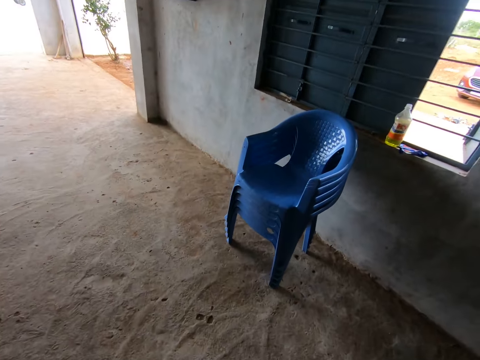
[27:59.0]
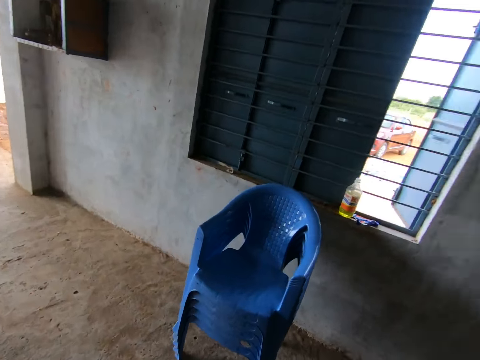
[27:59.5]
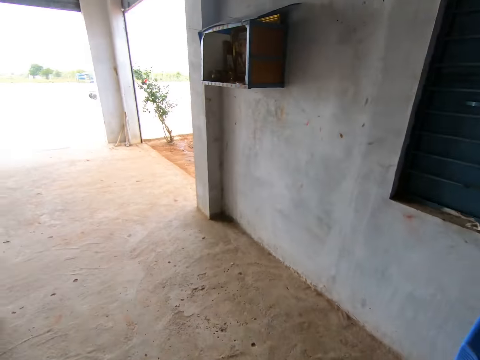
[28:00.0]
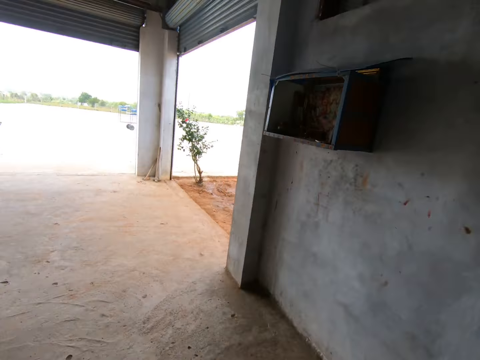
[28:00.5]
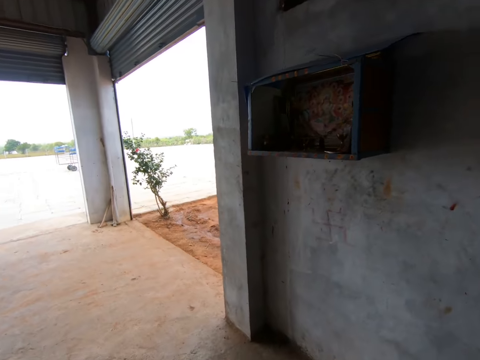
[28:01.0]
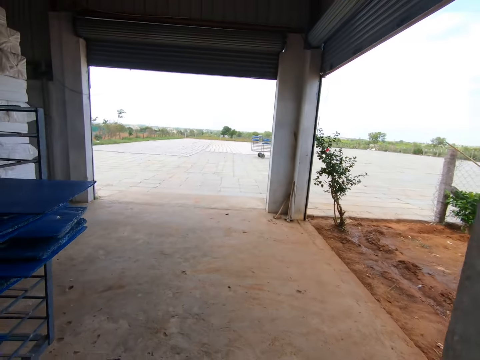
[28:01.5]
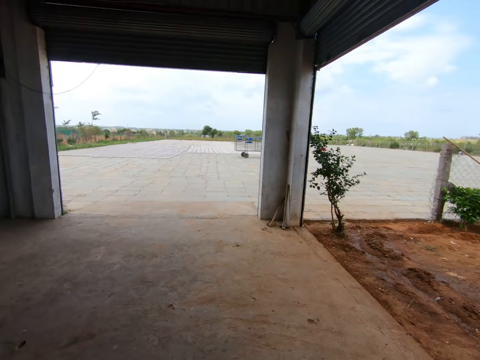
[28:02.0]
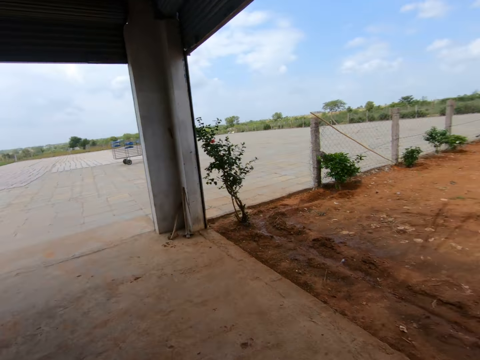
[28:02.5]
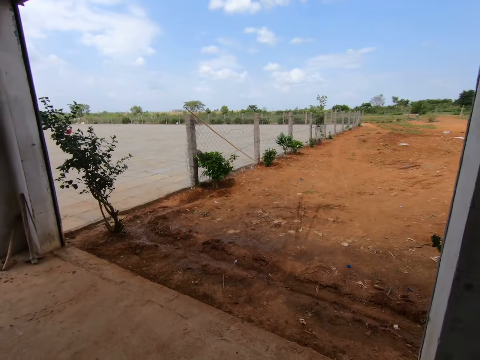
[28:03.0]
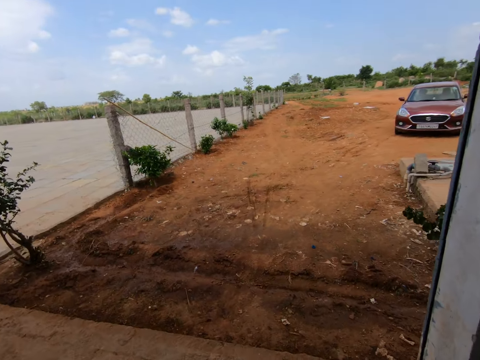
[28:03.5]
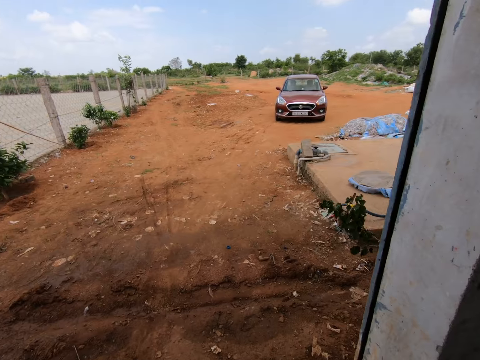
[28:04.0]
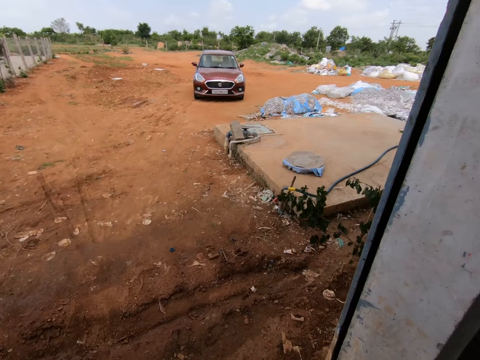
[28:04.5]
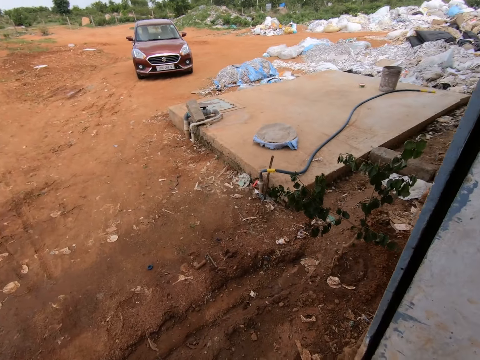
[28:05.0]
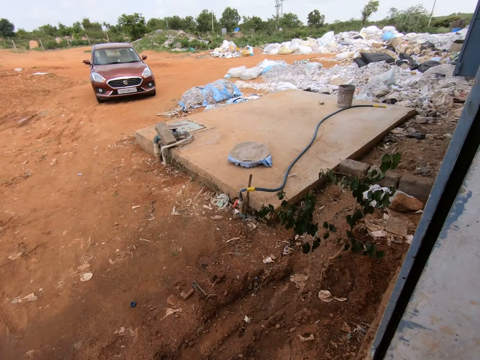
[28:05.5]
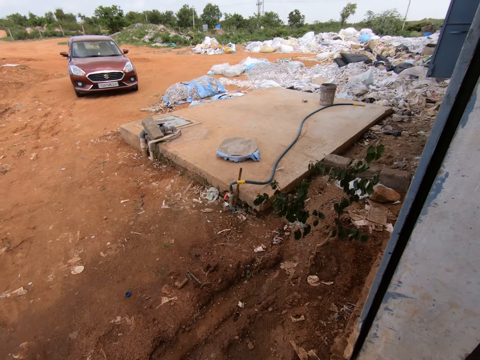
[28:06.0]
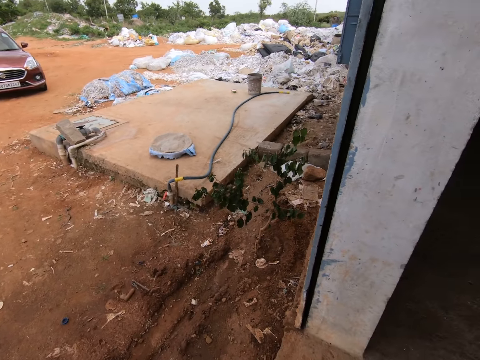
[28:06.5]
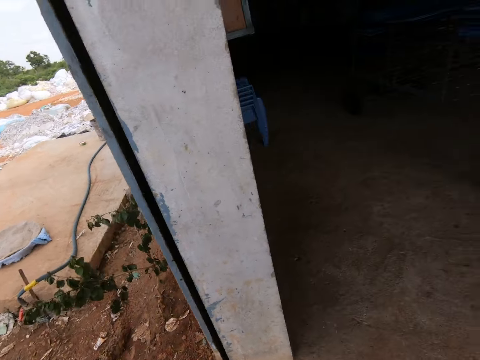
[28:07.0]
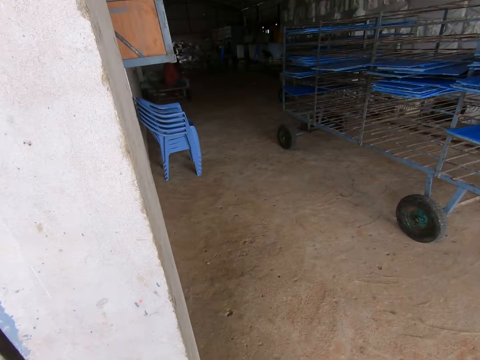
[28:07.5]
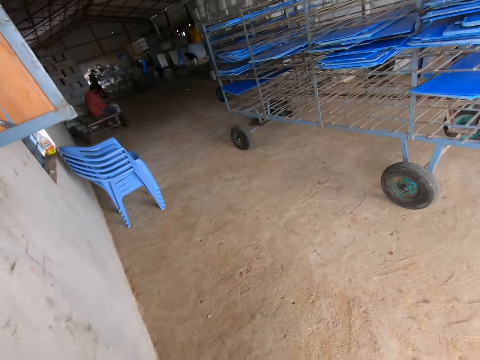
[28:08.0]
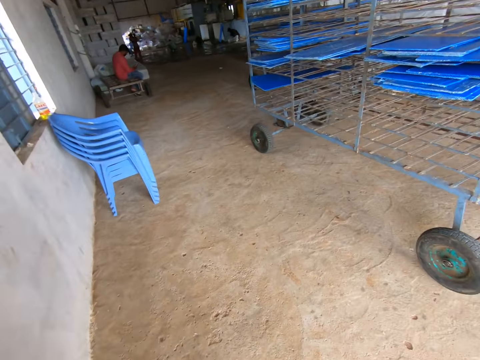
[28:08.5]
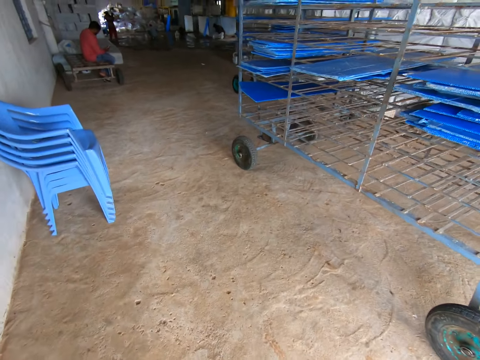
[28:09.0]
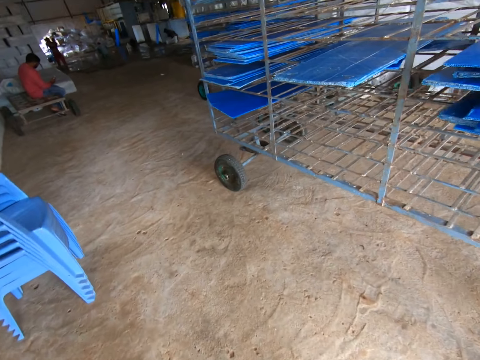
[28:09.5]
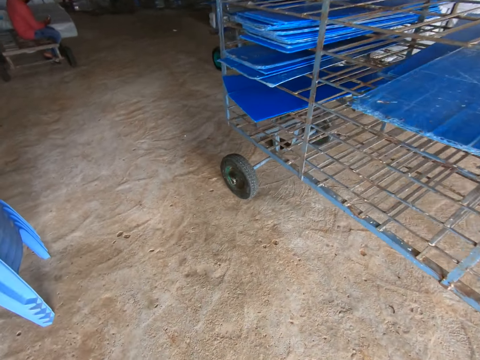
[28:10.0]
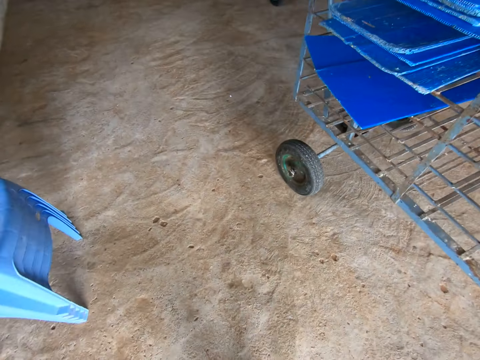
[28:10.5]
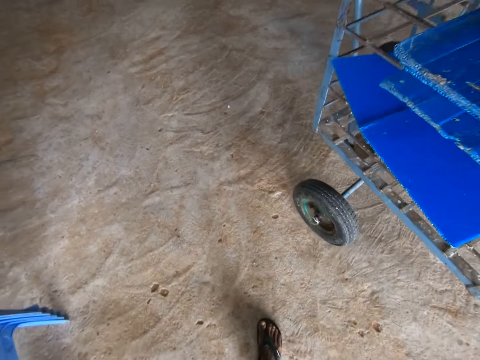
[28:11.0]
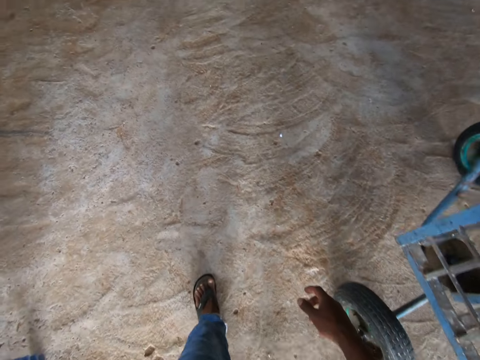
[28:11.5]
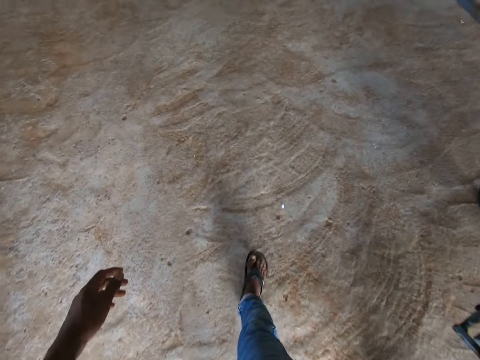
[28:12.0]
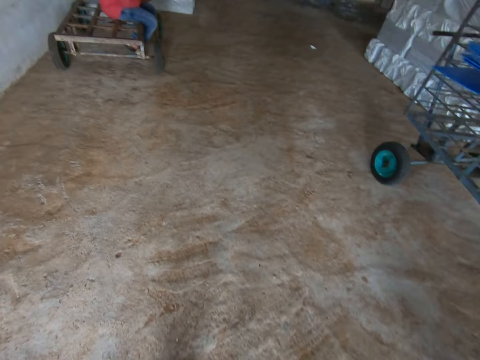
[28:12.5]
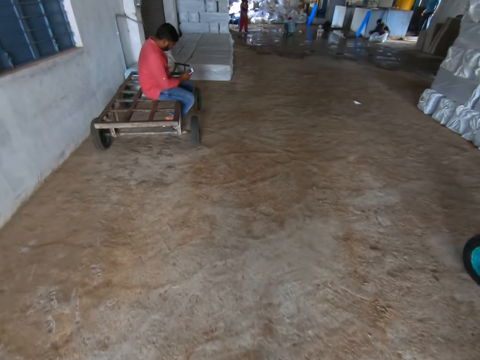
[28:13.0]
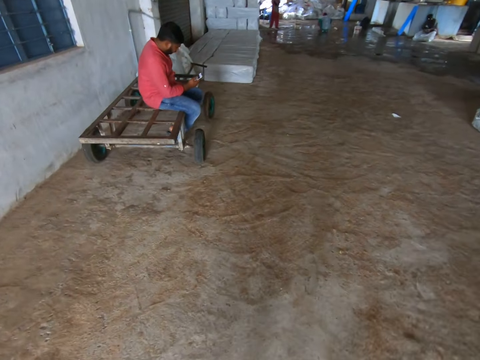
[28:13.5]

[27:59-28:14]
The camera wearer looks outside. They turn around. They walk inside the hall.

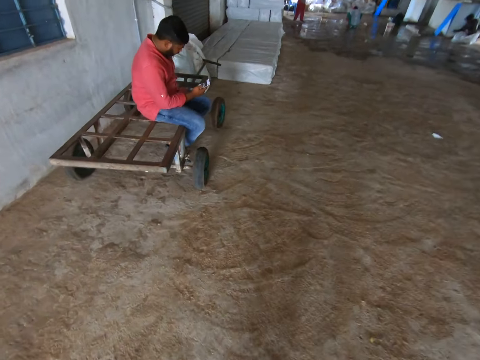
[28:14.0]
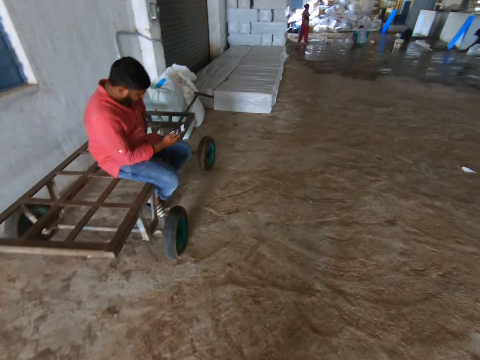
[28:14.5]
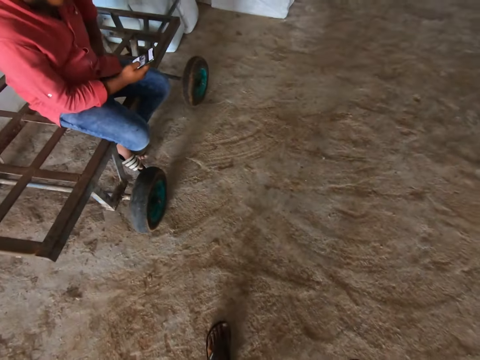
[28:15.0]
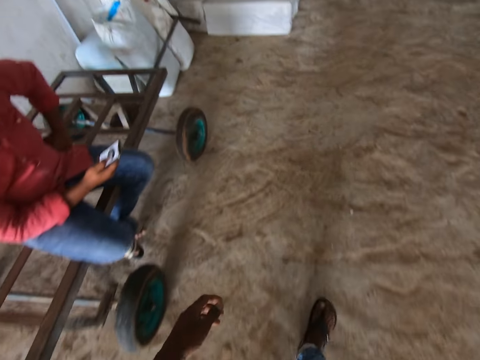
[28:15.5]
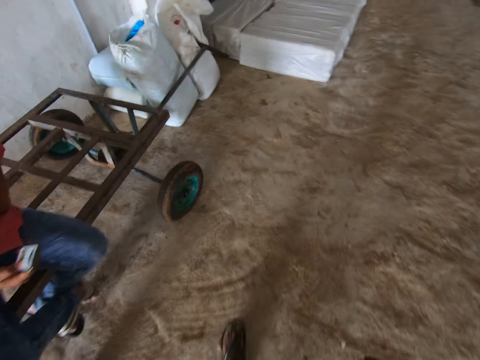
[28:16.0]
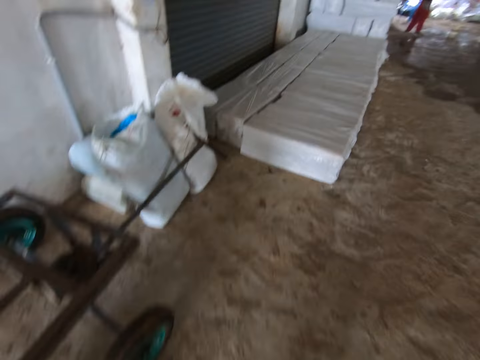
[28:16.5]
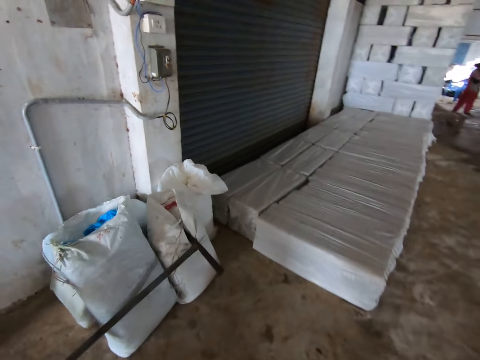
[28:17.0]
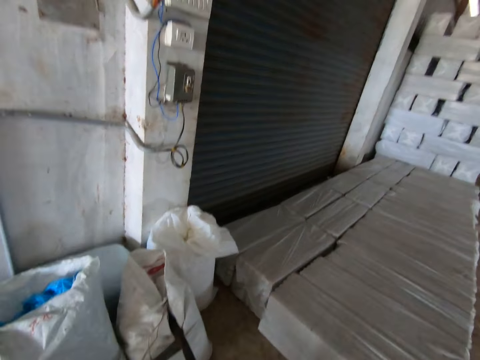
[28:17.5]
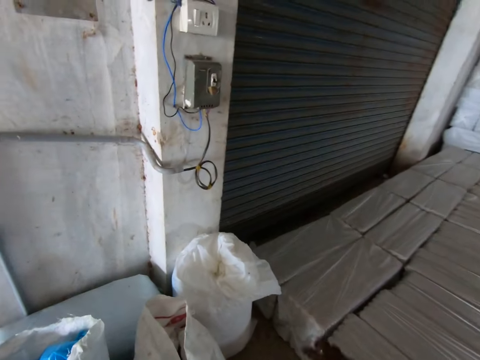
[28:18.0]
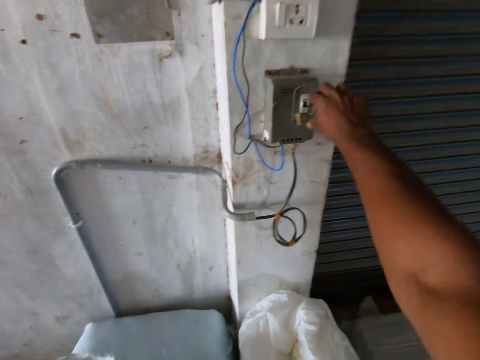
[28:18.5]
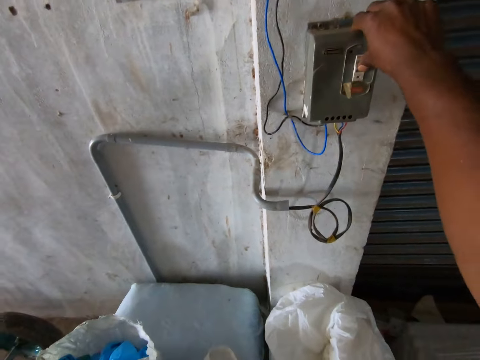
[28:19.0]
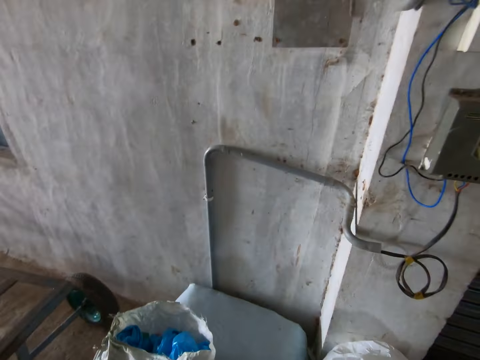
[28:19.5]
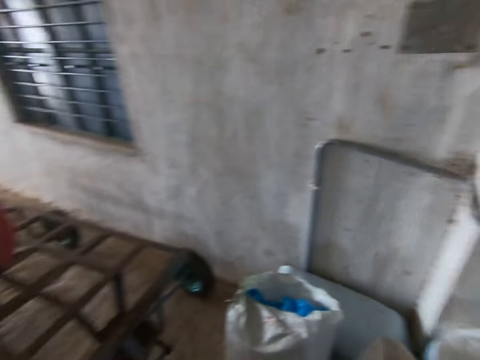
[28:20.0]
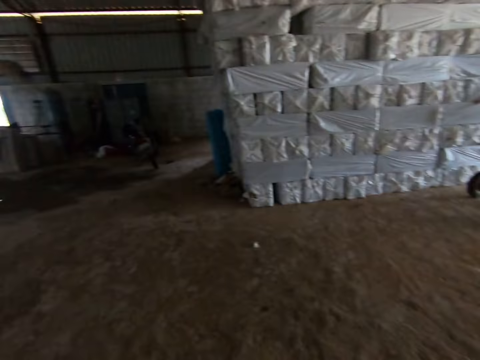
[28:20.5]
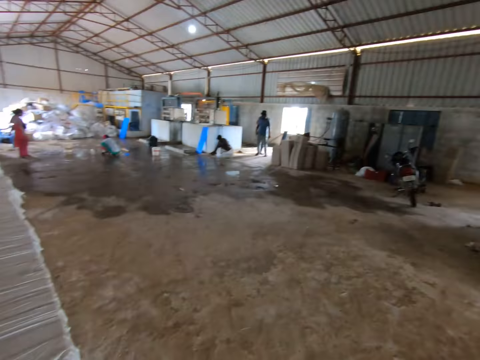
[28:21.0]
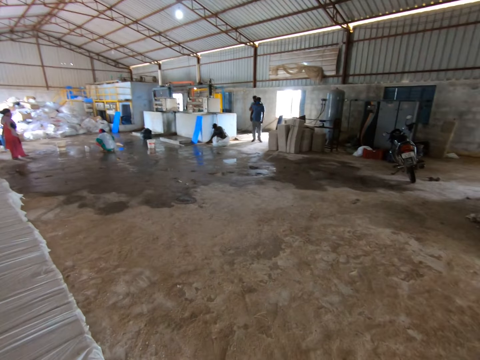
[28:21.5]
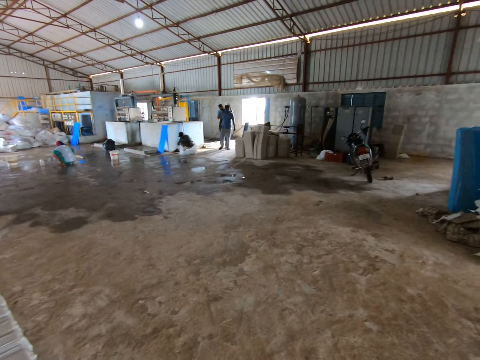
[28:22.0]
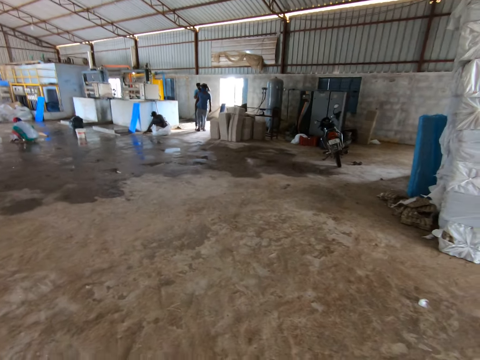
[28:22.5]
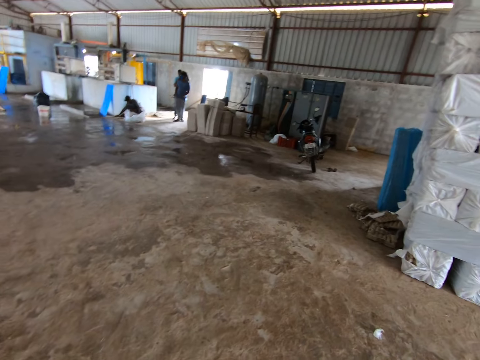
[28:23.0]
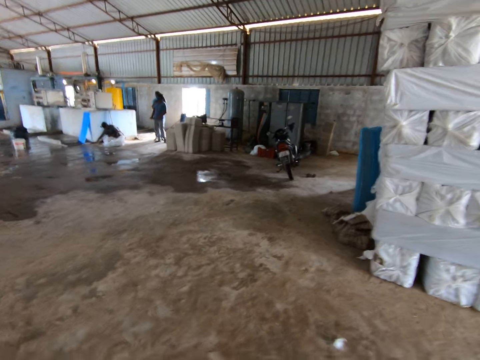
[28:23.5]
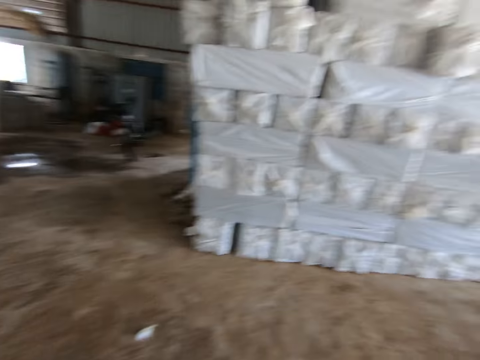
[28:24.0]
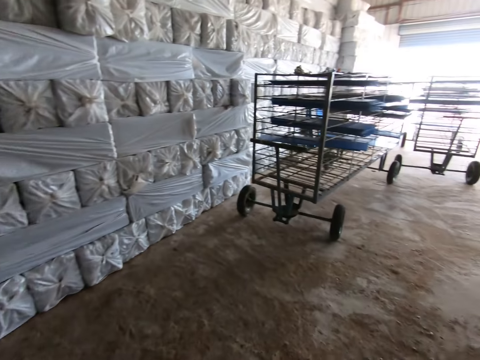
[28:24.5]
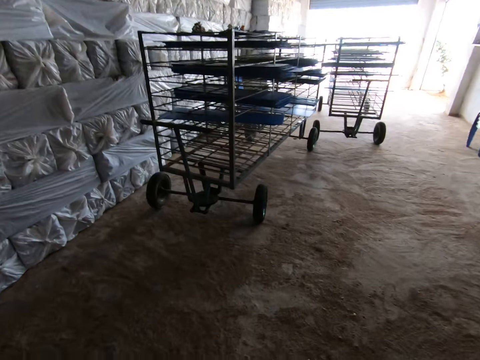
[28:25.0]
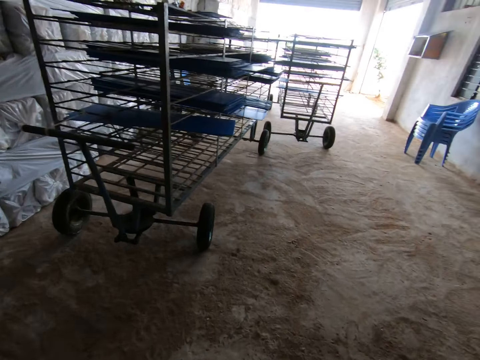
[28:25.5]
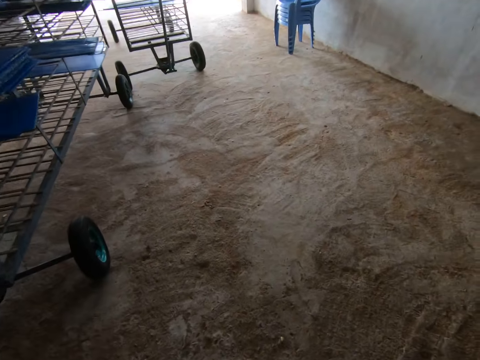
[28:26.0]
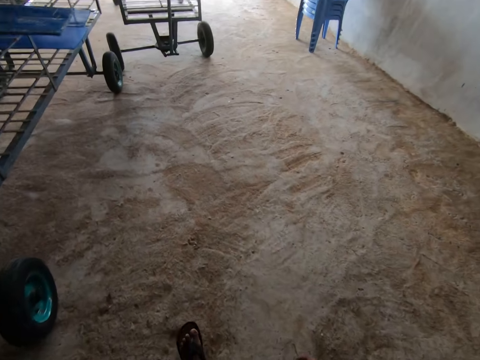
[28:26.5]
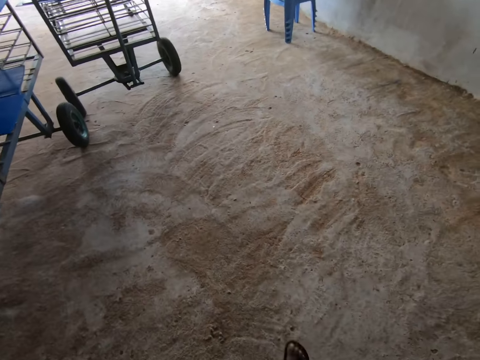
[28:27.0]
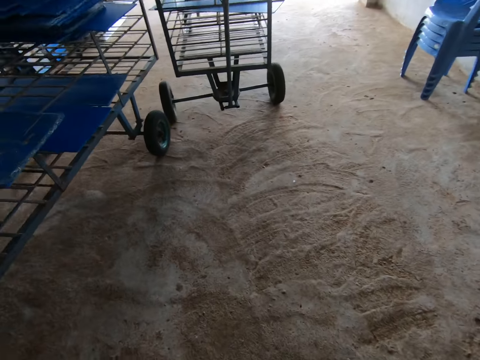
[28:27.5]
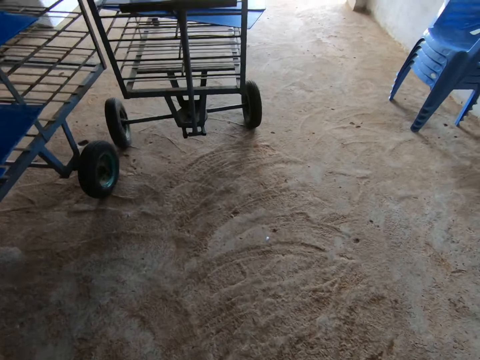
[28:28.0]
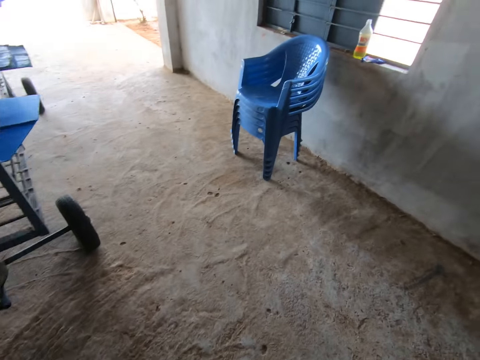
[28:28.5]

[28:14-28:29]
The camera wearer switches off the power. They look around the hall. They turn around. They walk outside the building.
